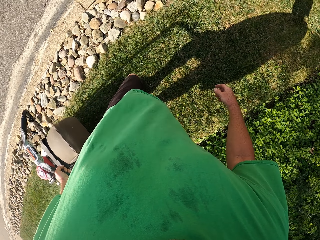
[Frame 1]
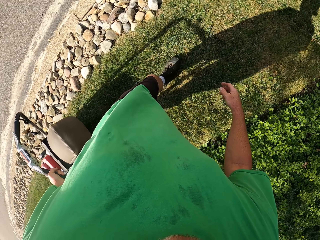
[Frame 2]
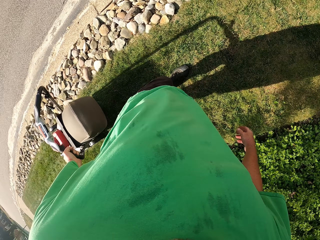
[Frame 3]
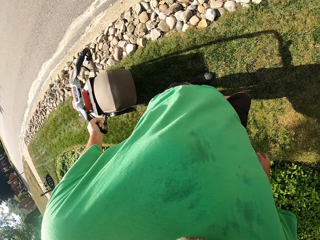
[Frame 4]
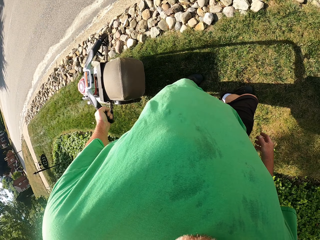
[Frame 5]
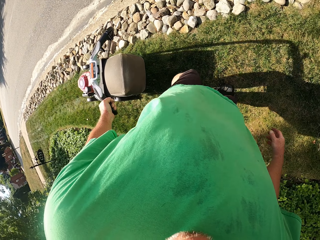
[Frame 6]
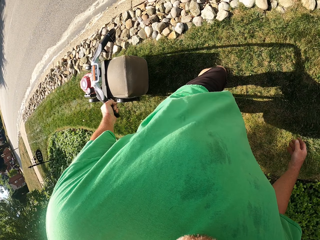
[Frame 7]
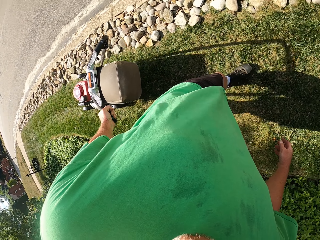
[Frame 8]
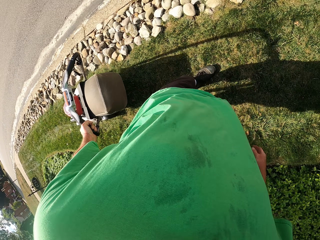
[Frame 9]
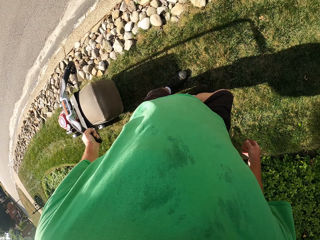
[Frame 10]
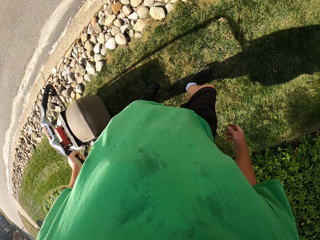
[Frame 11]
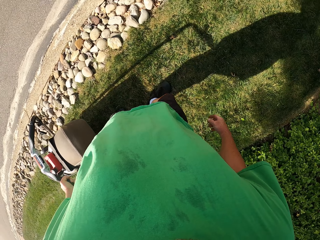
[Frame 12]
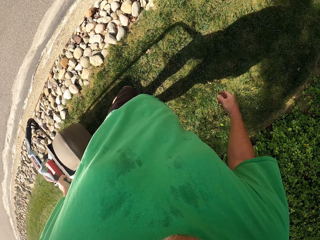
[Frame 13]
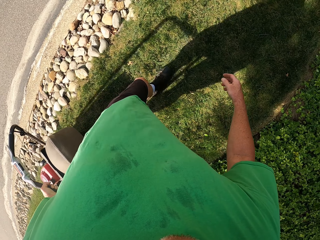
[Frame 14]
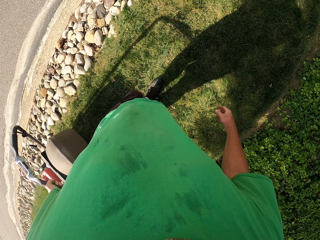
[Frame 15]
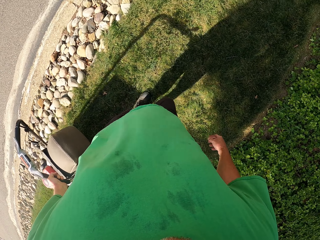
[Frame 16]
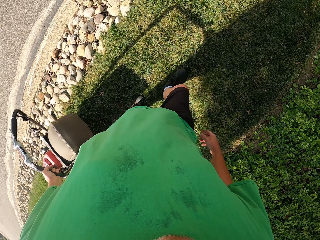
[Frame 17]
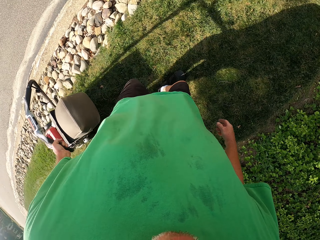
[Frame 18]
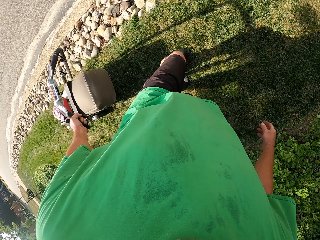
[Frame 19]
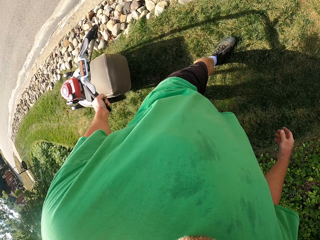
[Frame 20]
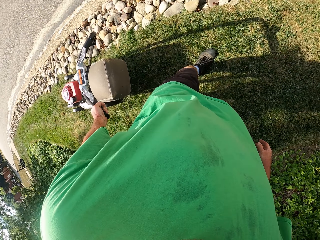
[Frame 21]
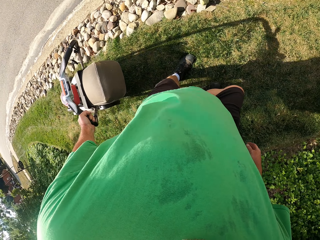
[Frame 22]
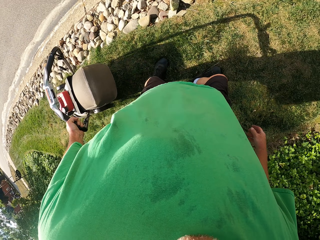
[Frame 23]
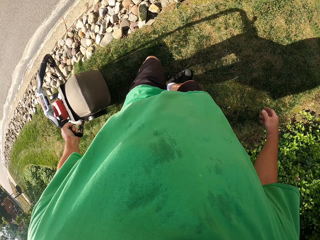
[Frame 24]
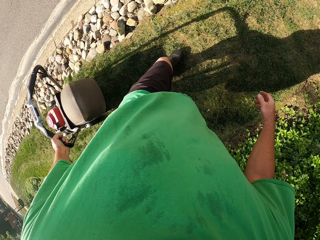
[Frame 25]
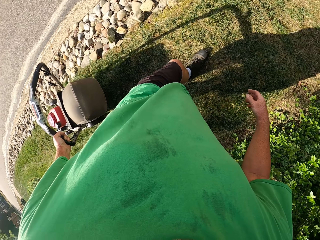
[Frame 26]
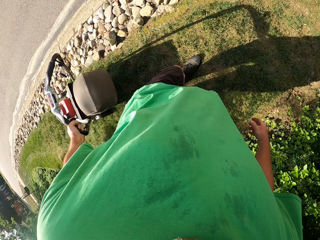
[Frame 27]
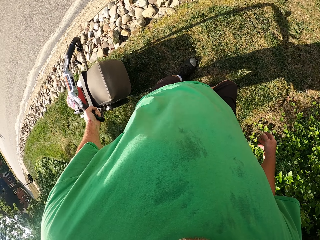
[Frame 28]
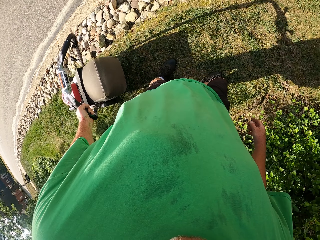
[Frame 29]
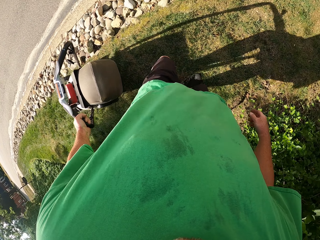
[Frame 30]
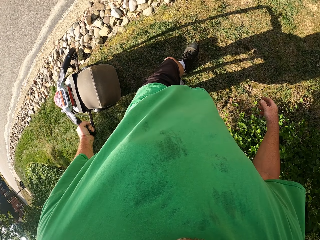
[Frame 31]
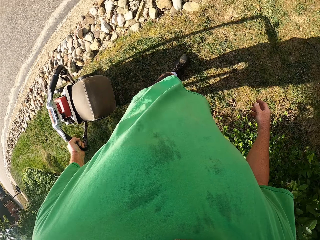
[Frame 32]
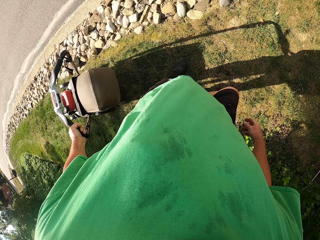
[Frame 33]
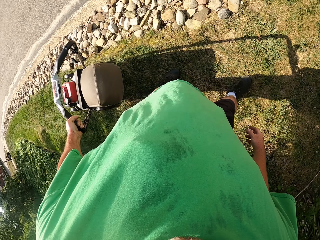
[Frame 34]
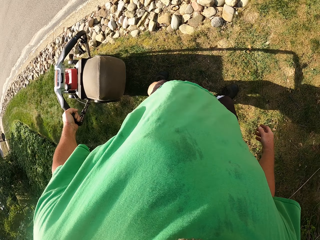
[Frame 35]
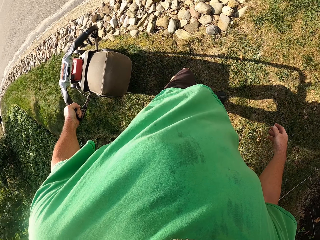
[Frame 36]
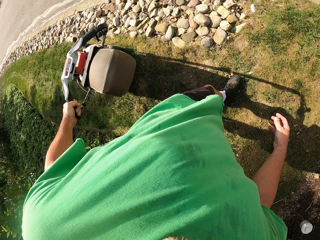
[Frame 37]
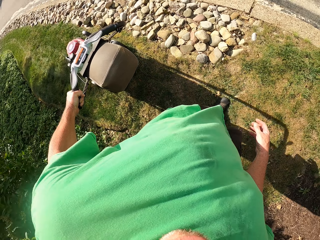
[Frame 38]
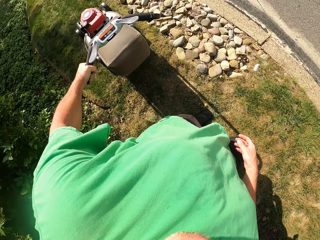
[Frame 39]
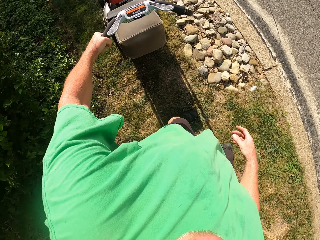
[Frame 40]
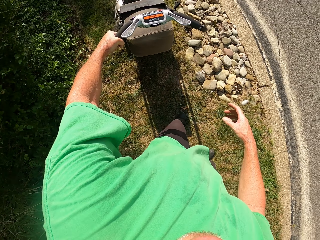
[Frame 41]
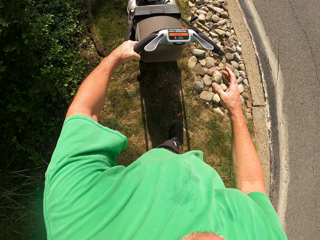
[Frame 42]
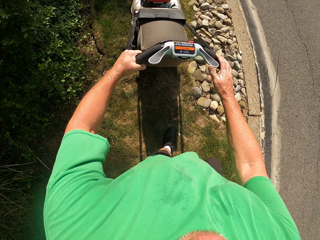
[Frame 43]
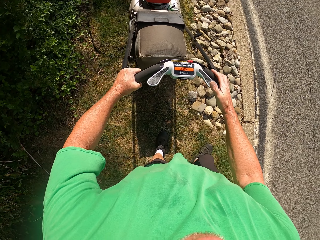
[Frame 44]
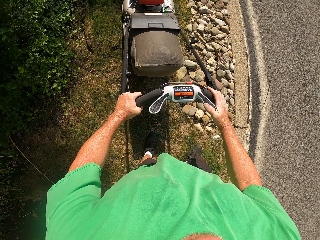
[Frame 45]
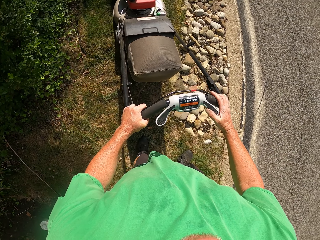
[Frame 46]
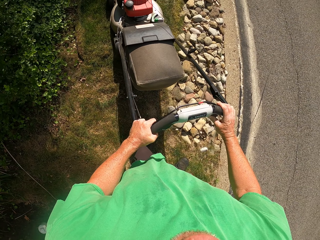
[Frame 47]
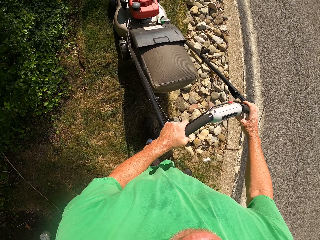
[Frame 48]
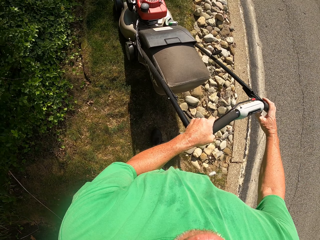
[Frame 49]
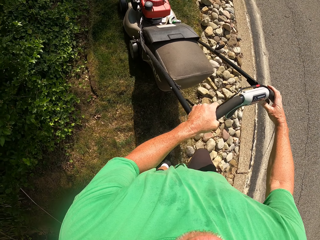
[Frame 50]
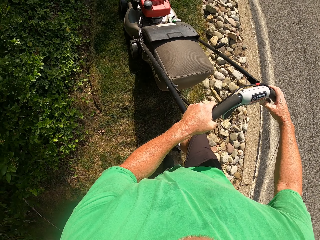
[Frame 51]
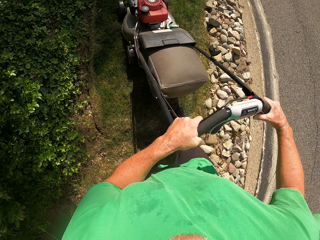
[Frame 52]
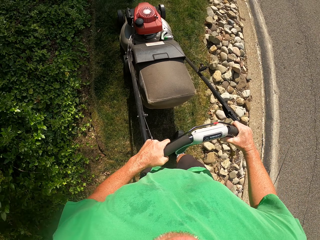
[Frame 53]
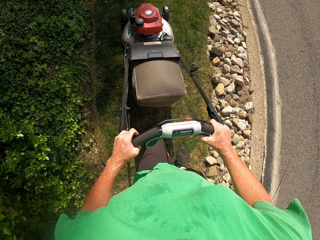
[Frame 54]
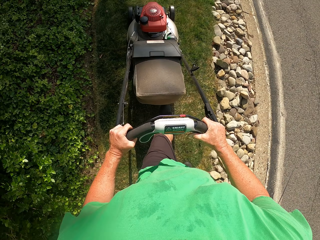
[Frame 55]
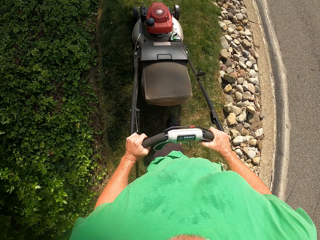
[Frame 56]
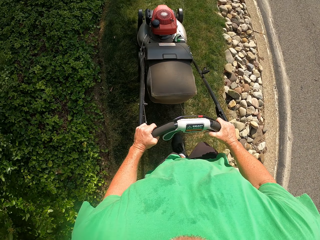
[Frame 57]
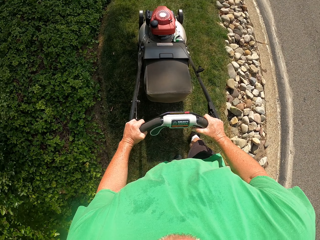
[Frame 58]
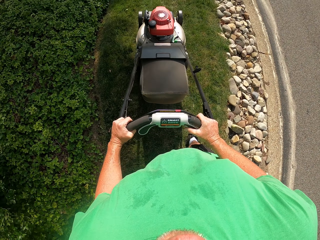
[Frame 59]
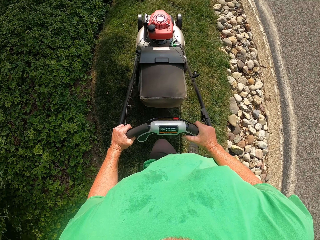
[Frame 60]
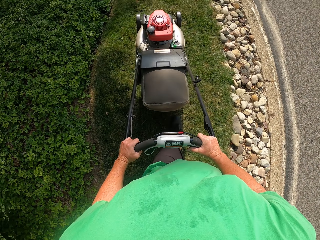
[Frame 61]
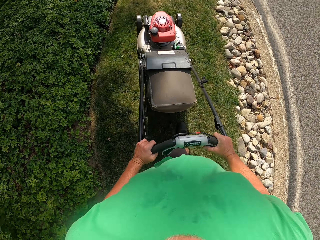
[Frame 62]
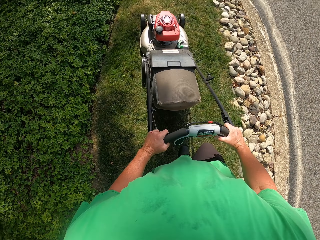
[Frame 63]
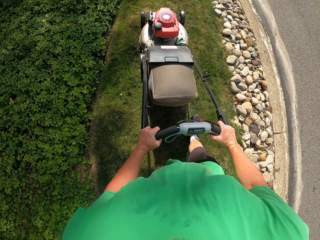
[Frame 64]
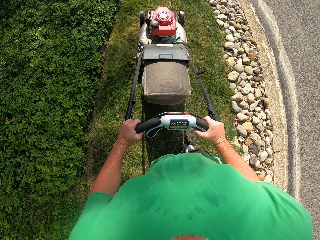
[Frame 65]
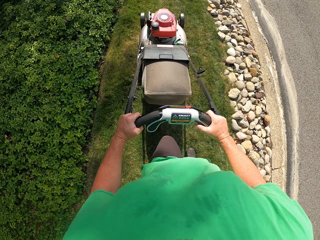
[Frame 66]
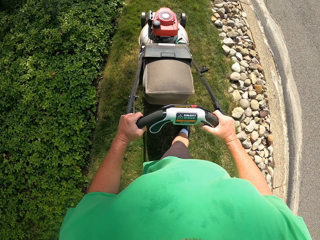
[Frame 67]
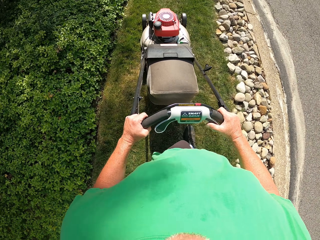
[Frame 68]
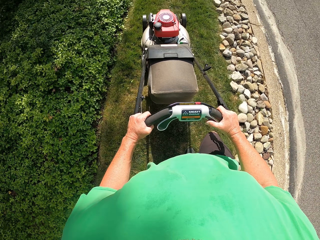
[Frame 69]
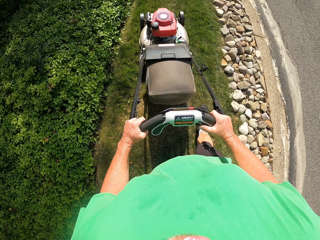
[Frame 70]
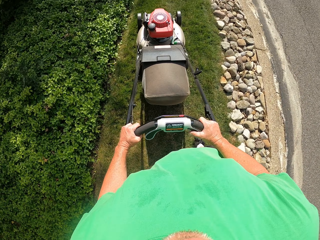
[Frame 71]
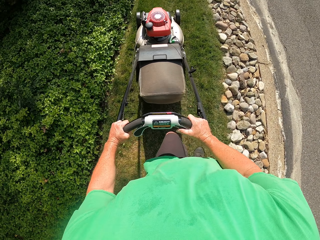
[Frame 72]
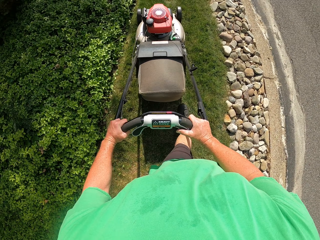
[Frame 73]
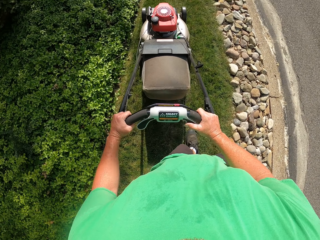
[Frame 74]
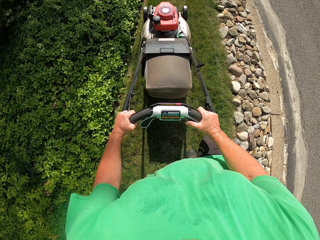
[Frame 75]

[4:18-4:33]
The camera wearer cuts the grass with the lawn mower. They move the lawn mower forward.

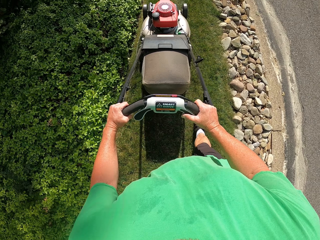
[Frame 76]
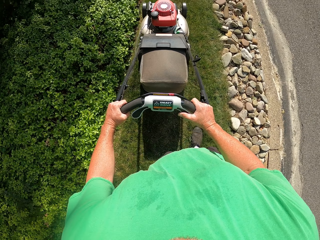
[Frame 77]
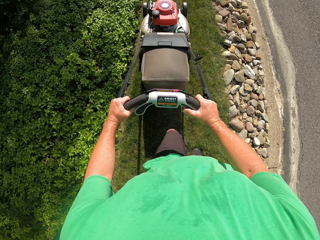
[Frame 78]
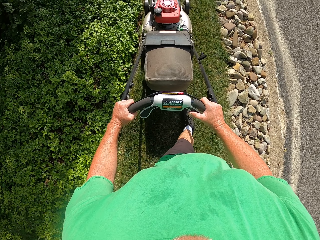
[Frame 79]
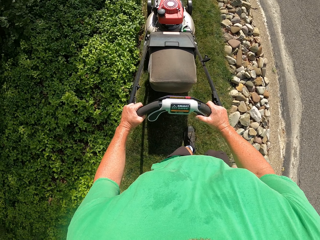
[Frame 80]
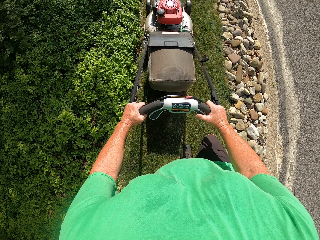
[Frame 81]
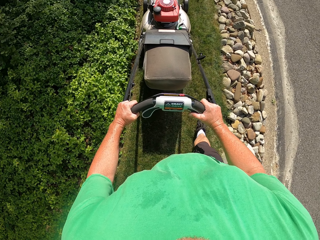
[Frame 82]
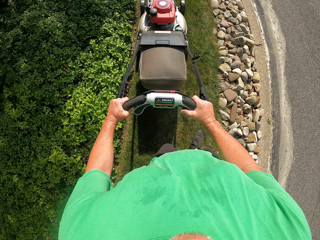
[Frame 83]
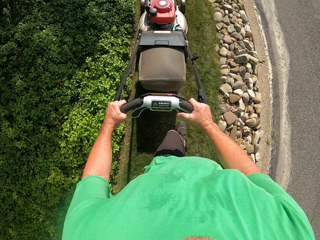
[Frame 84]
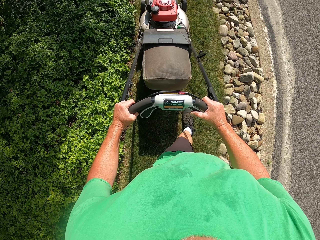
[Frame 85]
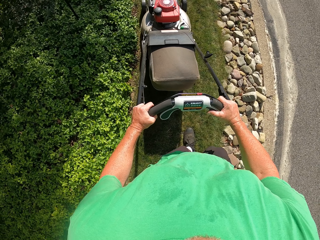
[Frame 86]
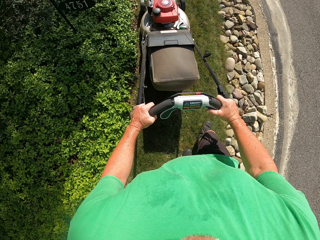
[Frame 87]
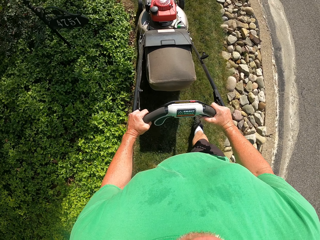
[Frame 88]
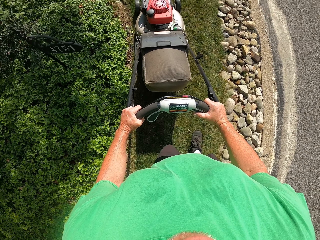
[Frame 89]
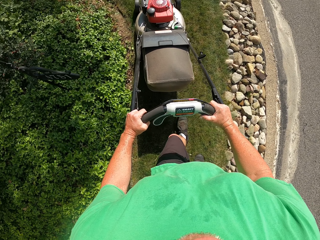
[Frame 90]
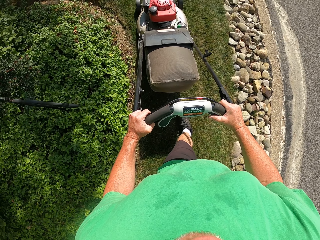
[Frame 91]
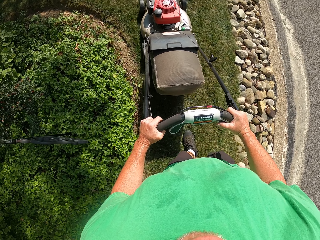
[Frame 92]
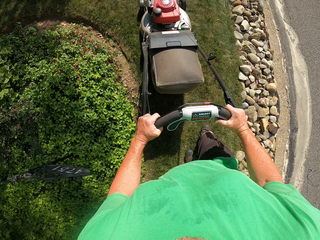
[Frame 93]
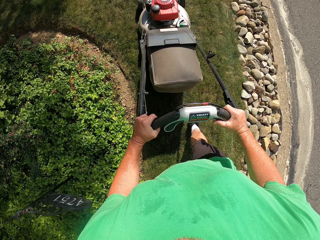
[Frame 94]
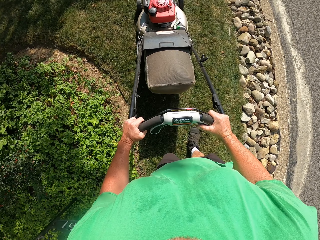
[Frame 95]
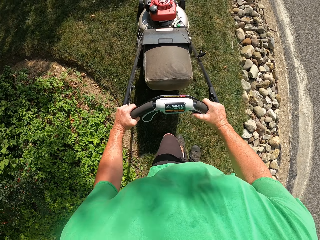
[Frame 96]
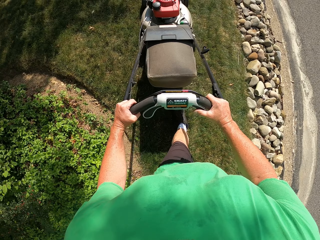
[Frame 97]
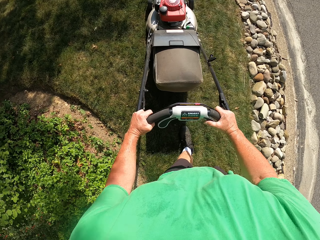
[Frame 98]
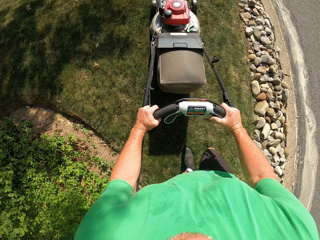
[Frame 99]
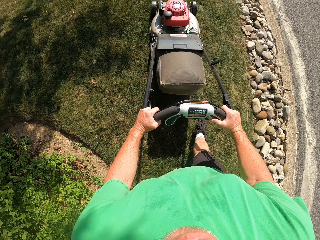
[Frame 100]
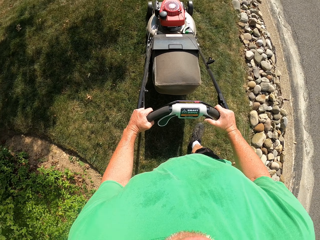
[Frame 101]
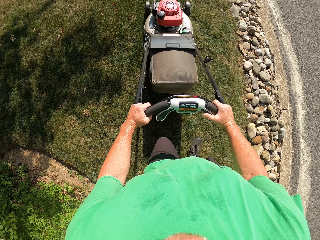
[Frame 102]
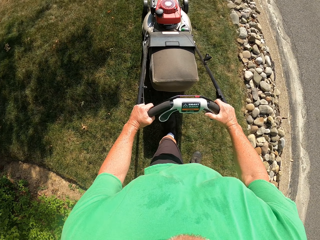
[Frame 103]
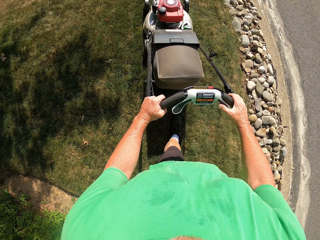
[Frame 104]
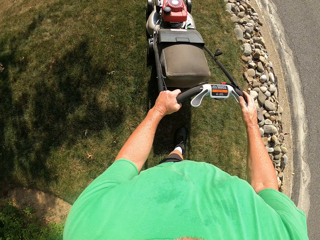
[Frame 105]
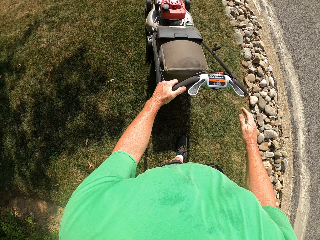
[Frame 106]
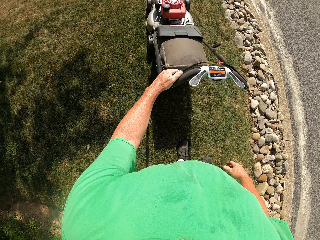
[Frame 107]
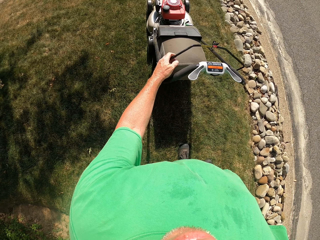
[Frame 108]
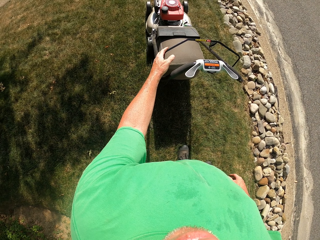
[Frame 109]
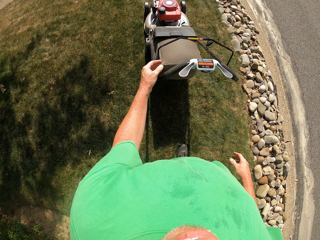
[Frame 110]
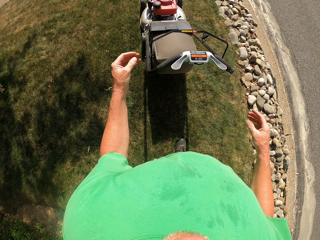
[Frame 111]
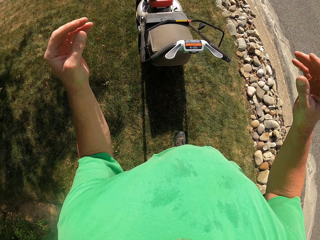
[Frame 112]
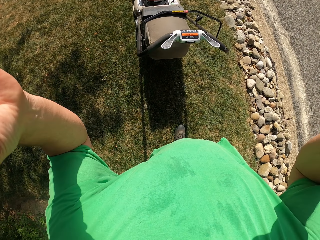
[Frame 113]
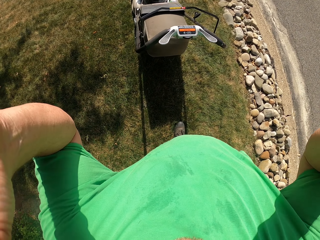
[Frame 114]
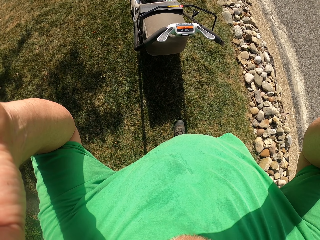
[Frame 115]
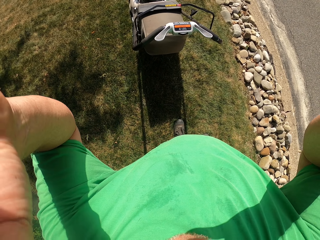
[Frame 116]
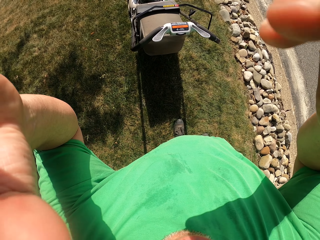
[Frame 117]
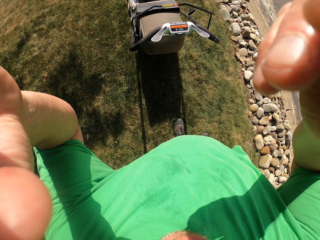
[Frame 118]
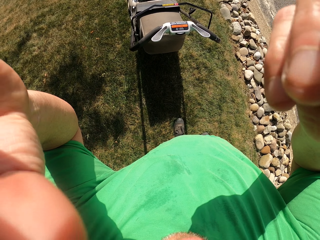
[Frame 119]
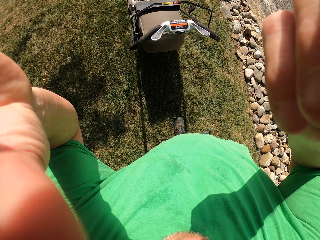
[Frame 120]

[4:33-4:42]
The camera wearer sets the camera. They stop the lawn mower in the field.
